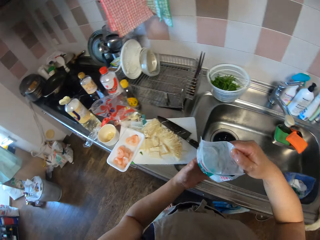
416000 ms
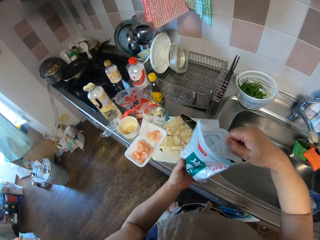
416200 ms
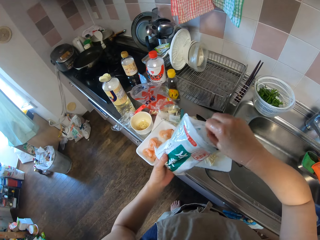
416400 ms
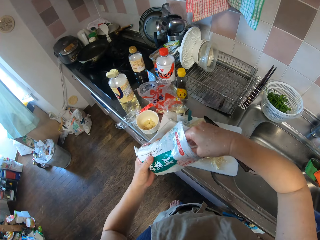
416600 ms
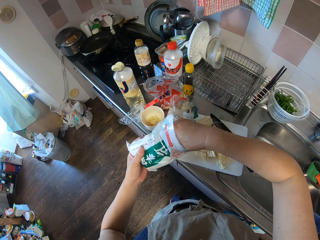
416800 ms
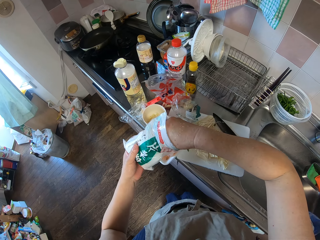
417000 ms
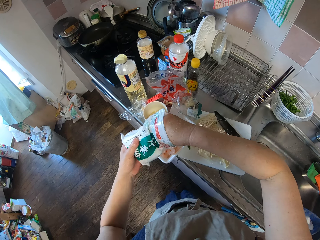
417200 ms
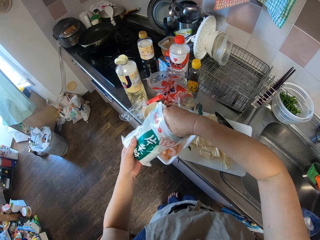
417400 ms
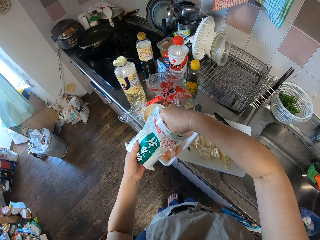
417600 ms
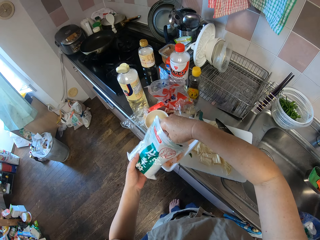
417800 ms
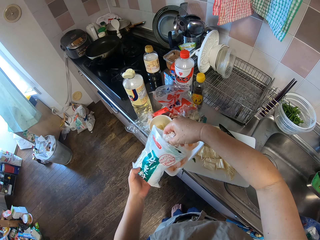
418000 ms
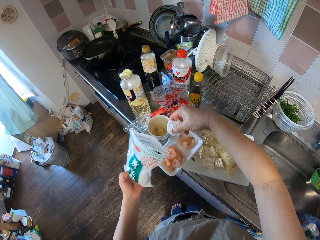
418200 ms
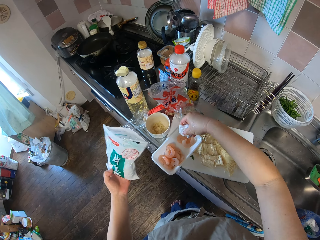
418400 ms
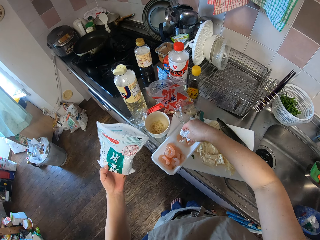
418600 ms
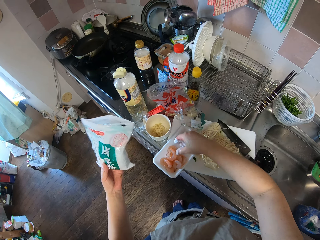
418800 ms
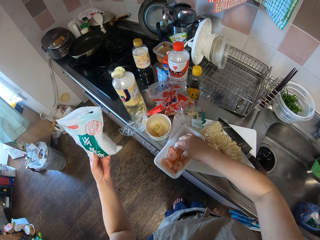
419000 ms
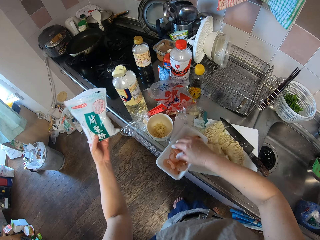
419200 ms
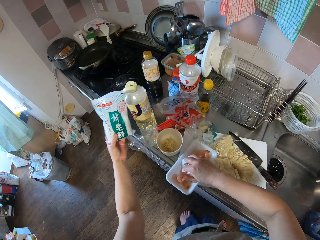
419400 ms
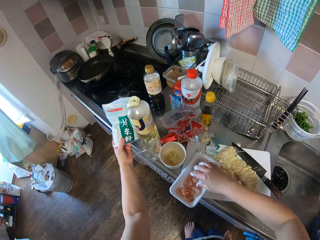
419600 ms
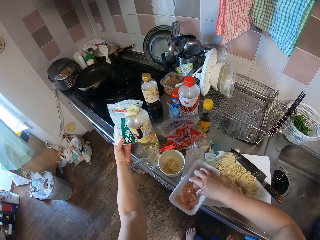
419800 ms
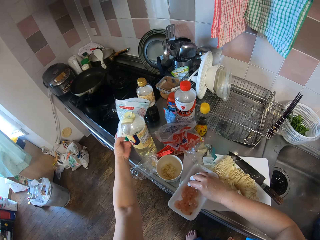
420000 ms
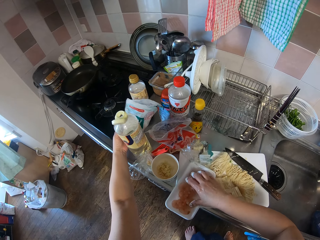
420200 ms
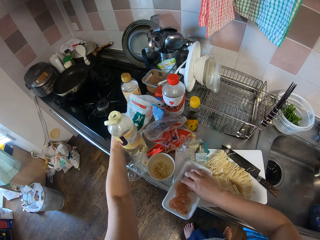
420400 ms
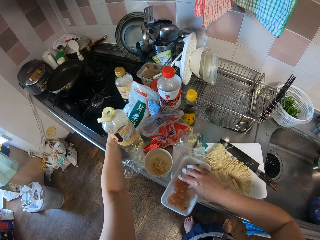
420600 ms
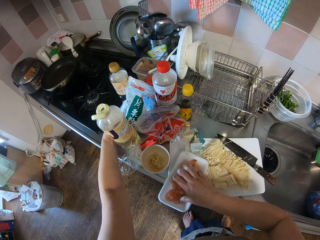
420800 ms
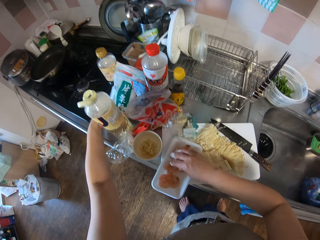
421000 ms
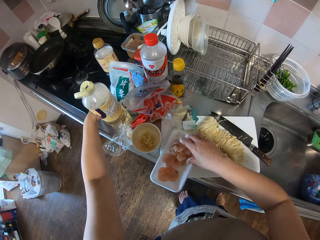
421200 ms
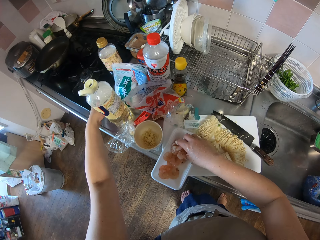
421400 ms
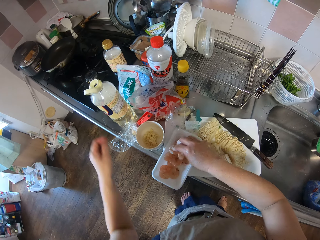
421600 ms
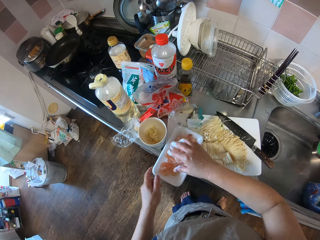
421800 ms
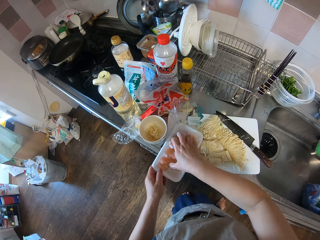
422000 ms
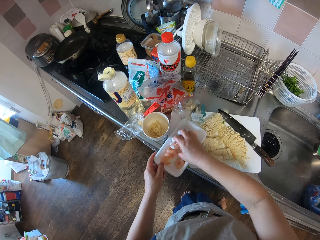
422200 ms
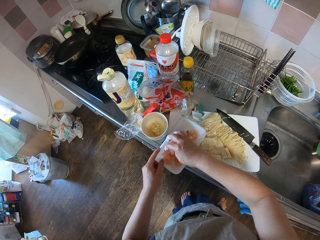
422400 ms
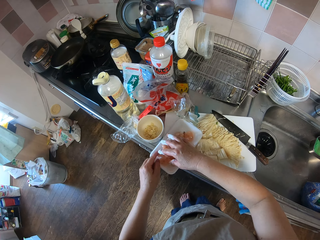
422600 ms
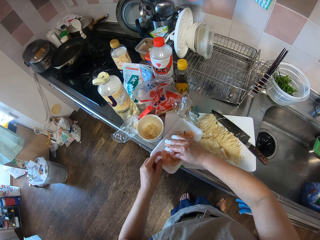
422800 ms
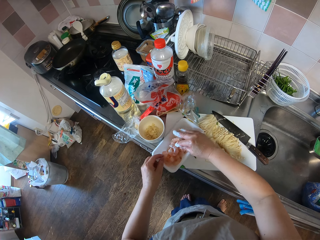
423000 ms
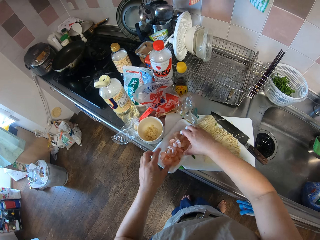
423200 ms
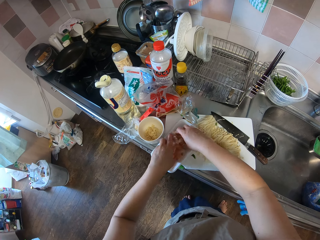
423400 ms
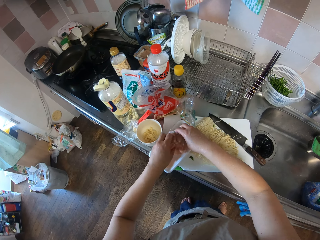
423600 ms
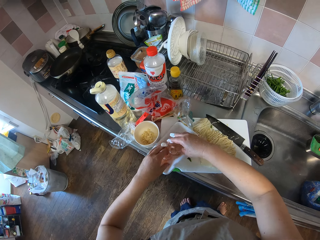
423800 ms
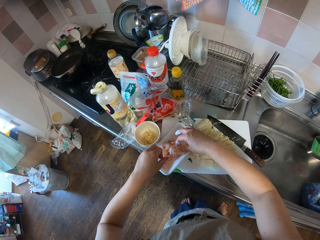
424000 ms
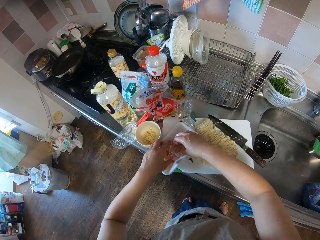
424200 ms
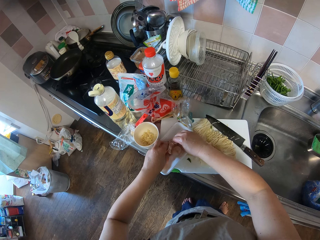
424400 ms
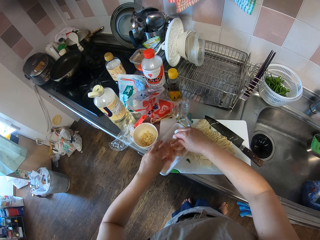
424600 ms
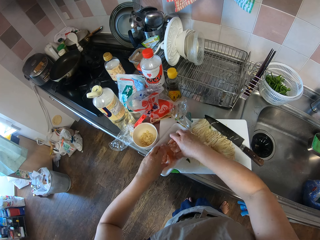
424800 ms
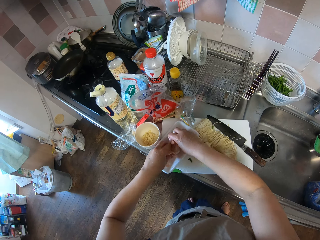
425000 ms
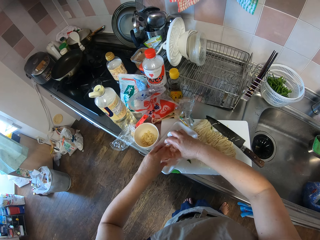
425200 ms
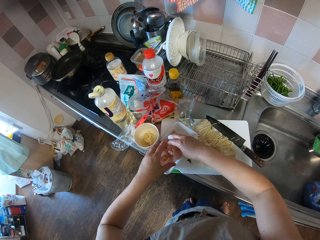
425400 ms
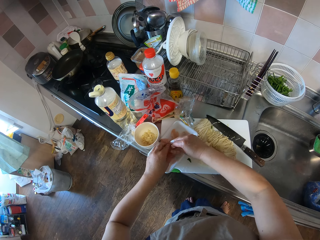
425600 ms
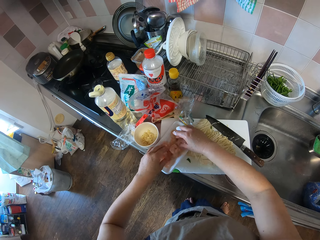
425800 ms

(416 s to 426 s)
The camera wearer opens the powder bag. They take the powder. They pour salt on the prawns. They put down the powder bag. They mix the prawns with powder. They rub salt on the prawns.

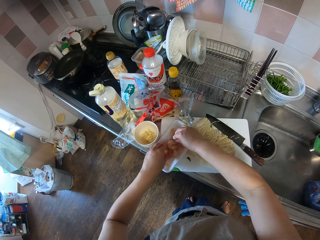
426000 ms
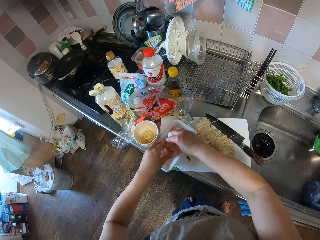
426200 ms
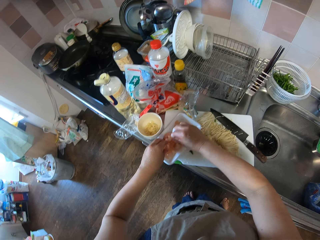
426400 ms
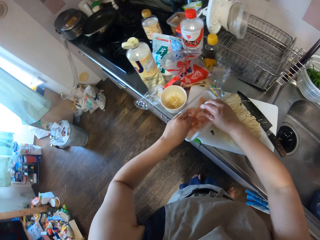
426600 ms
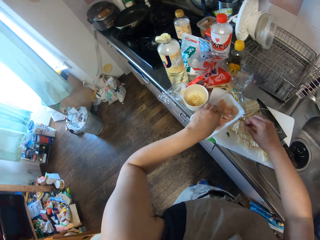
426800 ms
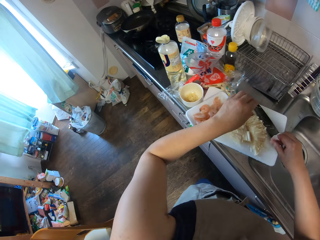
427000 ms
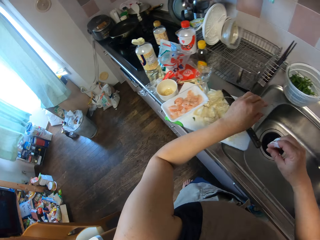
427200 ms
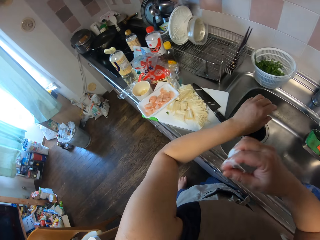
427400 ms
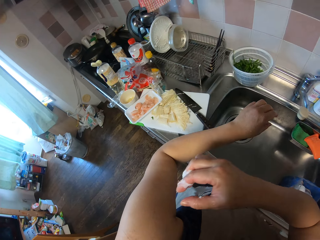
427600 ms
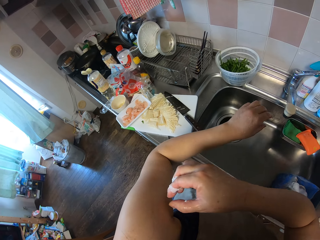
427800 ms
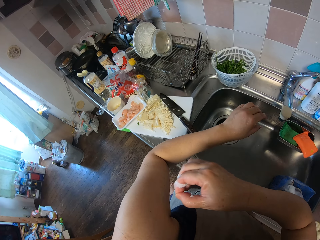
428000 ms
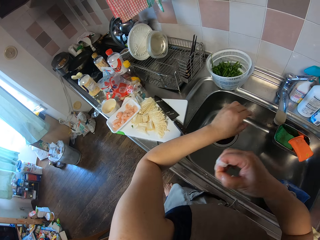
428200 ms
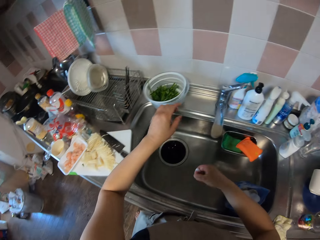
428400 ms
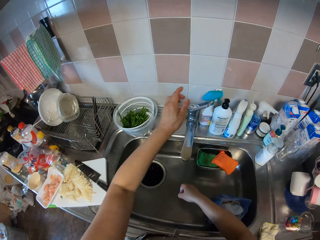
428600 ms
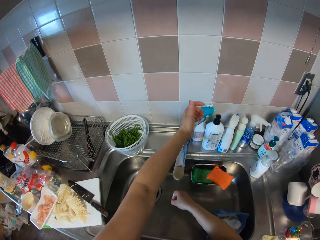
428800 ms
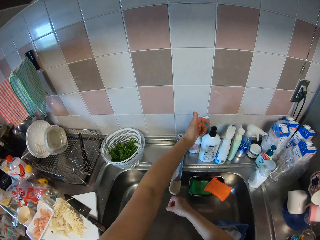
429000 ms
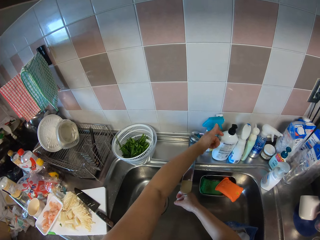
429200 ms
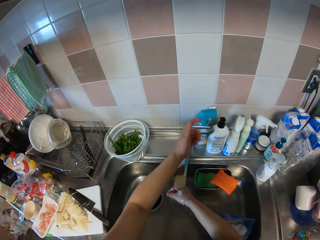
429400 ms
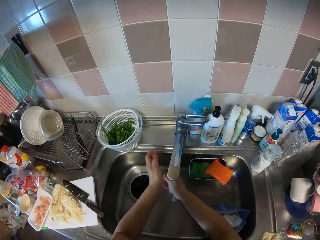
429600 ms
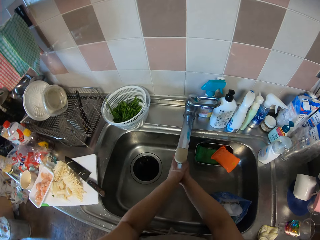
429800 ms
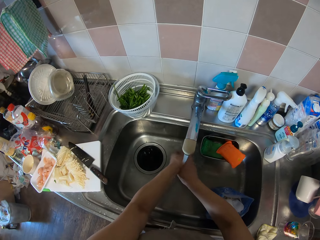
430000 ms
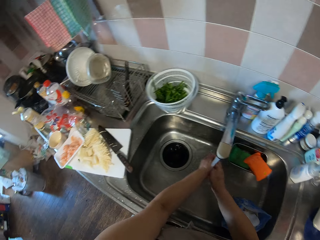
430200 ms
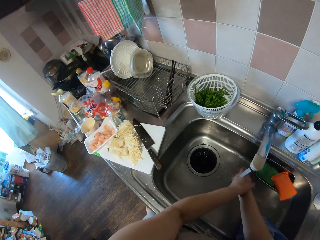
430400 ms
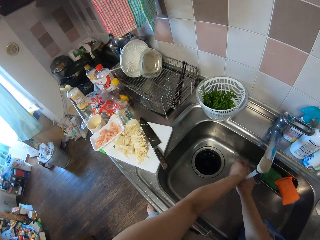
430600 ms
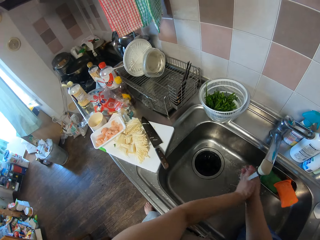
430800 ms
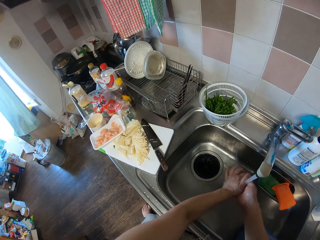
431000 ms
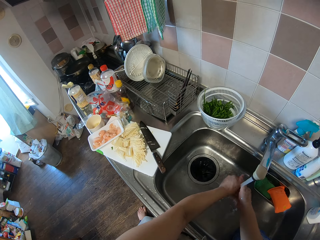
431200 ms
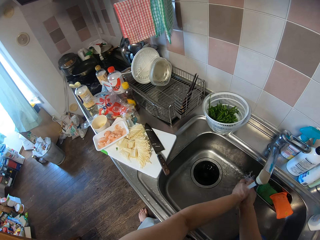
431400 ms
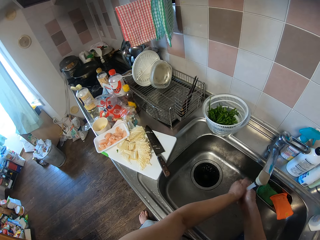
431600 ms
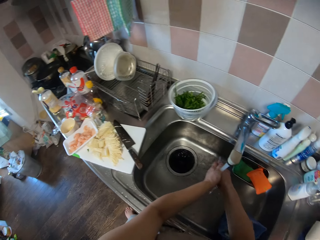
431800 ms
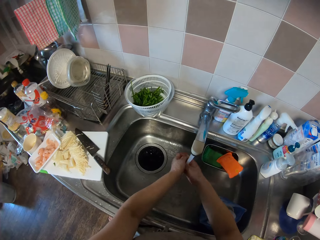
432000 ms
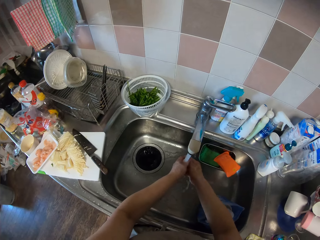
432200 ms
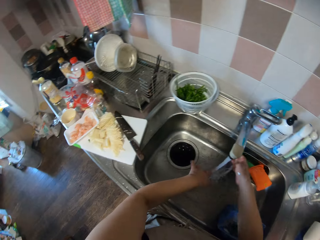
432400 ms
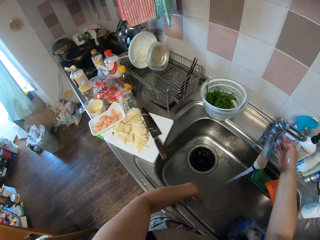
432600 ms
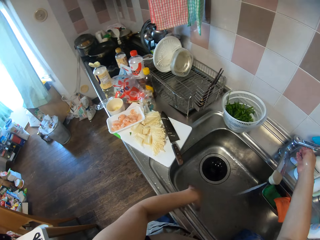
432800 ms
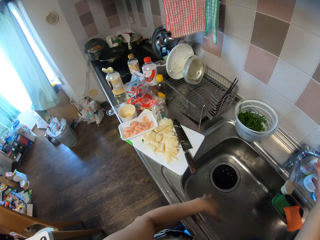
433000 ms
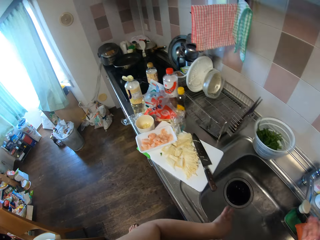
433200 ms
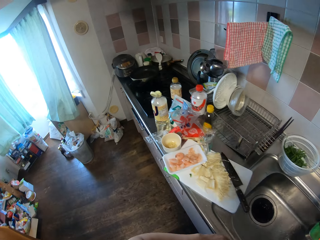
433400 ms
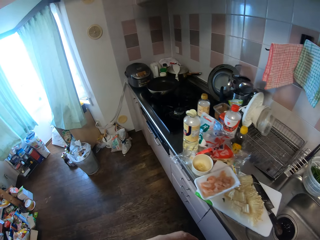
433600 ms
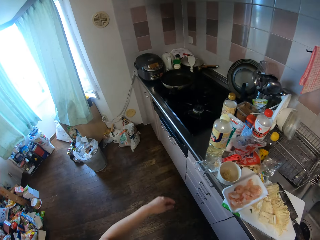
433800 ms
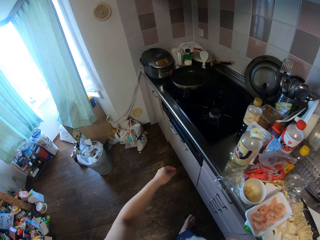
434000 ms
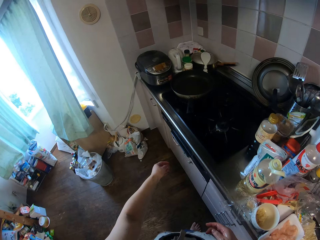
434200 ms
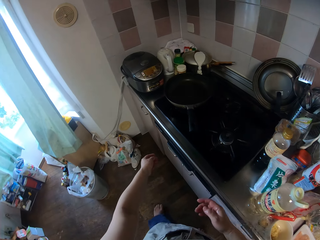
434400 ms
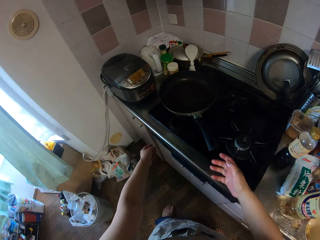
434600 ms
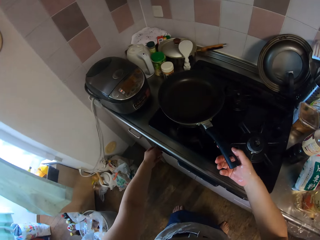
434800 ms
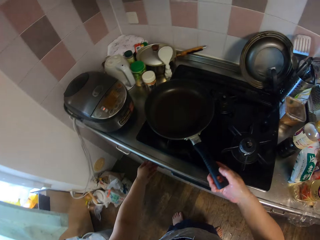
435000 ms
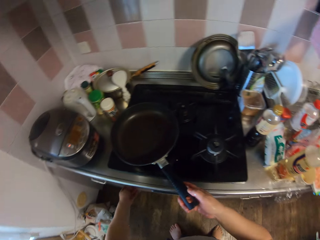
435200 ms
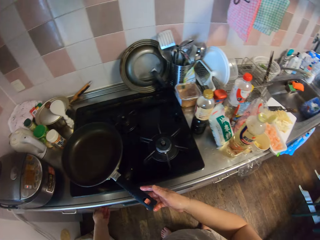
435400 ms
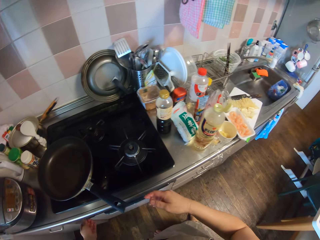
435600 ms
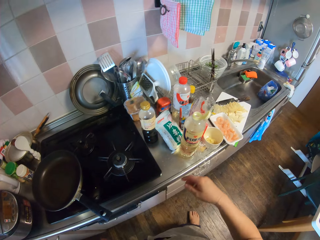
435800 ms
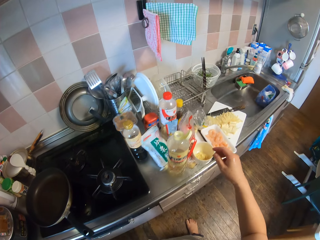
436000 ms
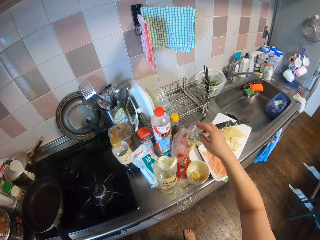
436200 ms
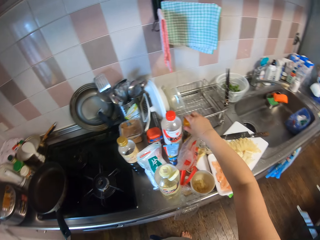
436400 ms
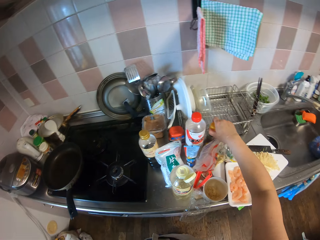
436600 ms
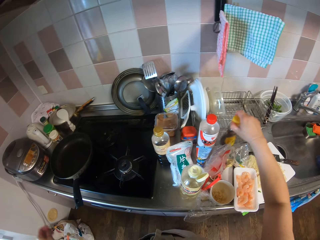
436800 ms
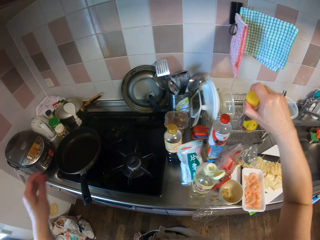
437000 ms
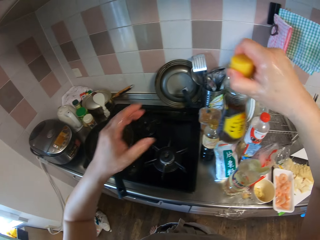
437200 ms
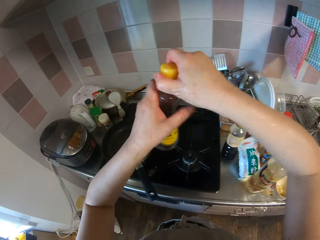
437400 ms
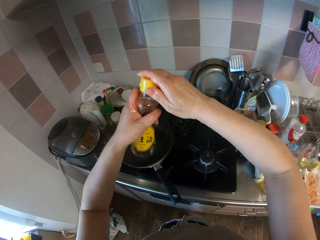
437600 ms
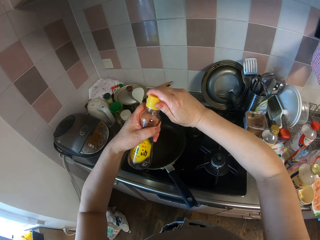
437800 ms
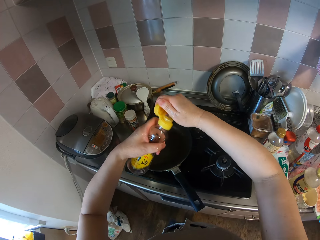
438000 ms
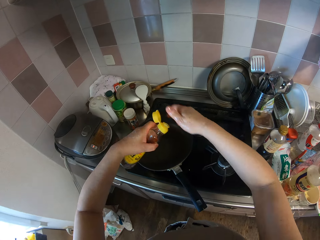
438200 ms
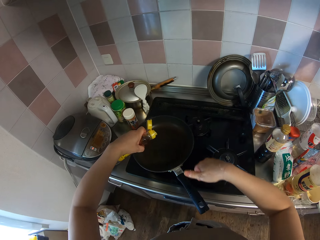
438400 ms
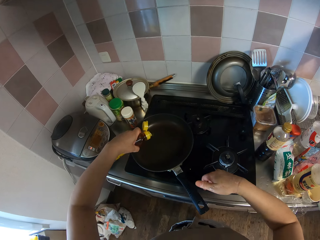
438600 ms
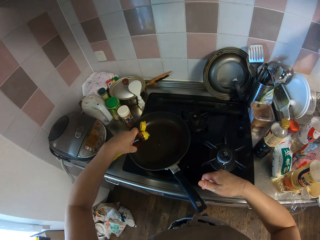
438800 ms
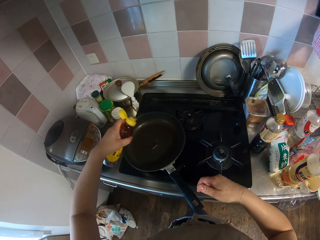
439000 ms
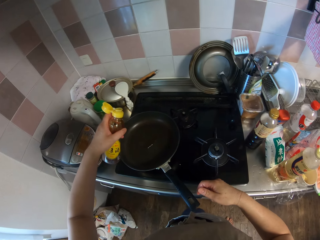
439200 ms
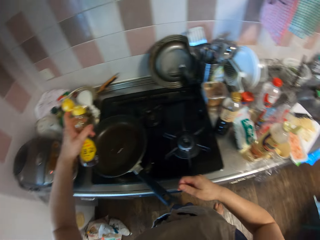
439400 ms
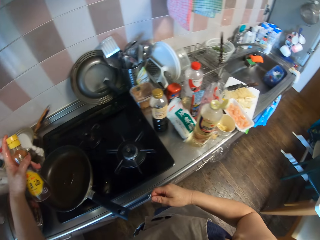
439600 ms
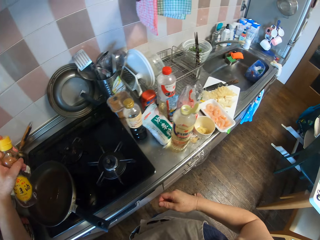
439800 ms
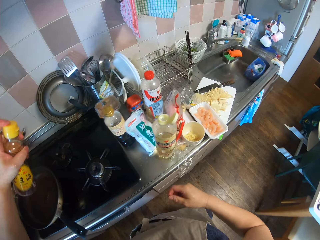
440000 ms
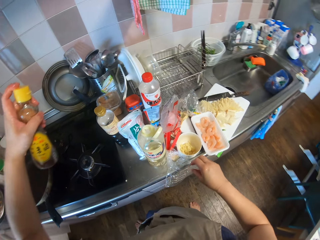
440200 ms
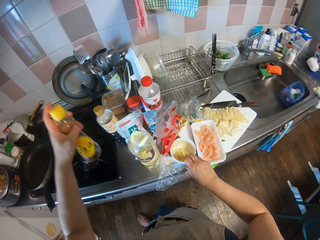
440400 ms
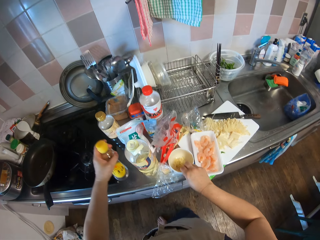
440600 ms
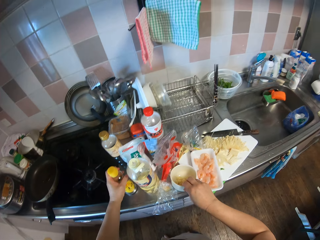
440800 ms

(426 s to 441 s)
The camera wearer removes the dirt from her arm. She turns on the tap. She rinses her hand. She closes the tap. She walks towards the gas cooker. She holds the frying pan. She turns on the heat. She picks up another bottle of oil from the kitchen table. She opens the oil bottle. She pours the oil into the frying pan. She closes the oil bottle.
